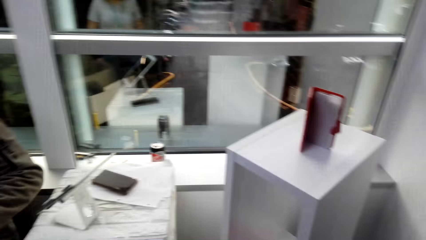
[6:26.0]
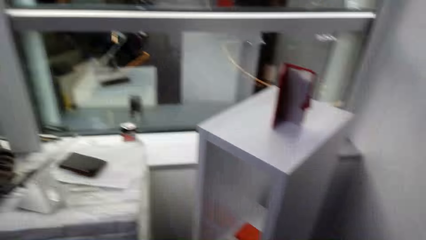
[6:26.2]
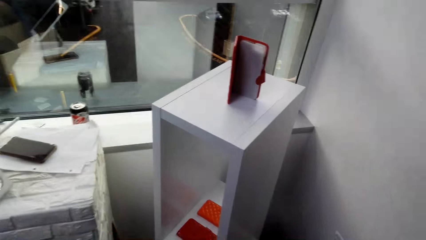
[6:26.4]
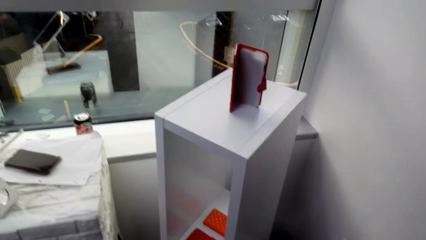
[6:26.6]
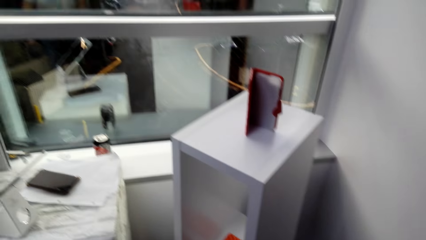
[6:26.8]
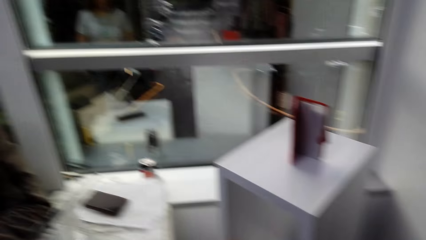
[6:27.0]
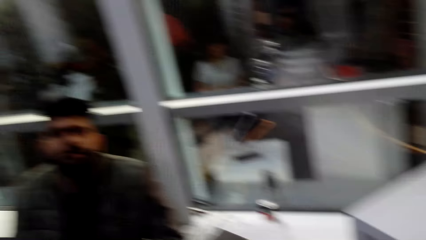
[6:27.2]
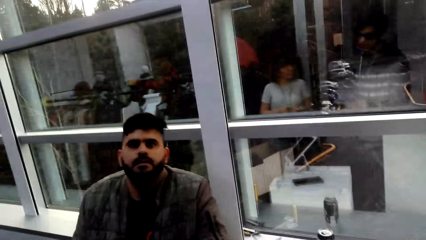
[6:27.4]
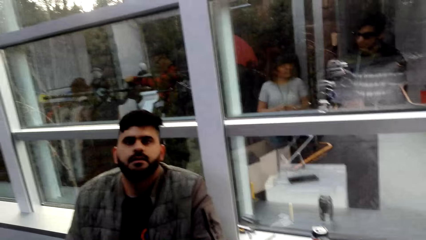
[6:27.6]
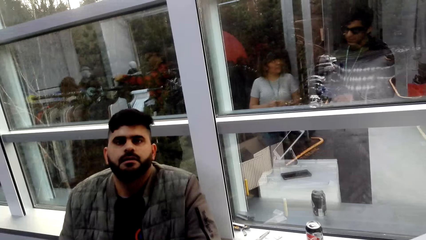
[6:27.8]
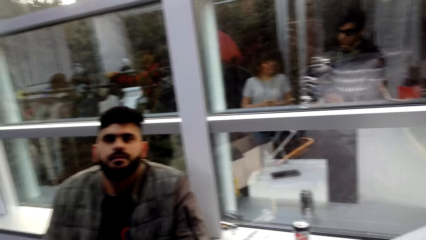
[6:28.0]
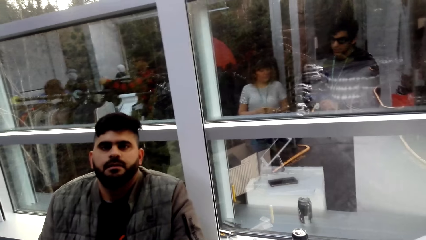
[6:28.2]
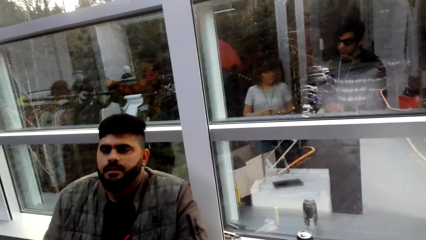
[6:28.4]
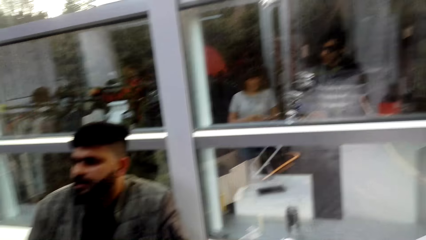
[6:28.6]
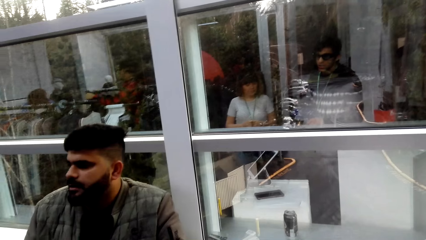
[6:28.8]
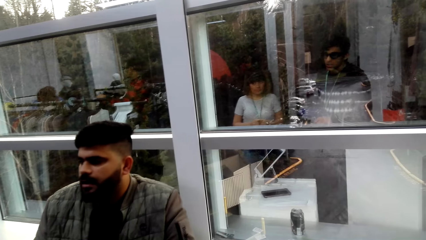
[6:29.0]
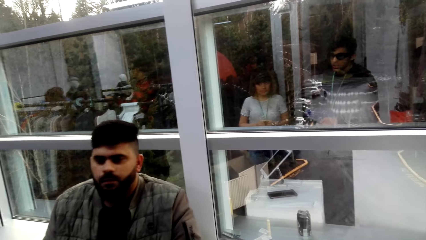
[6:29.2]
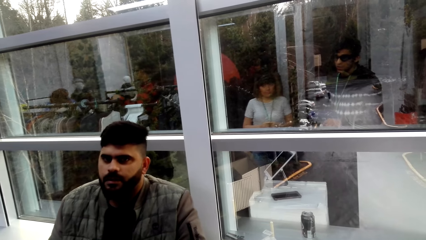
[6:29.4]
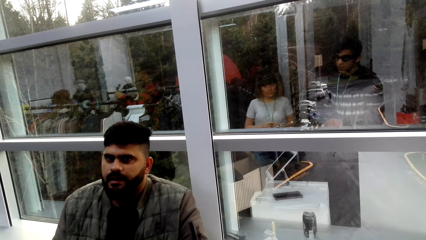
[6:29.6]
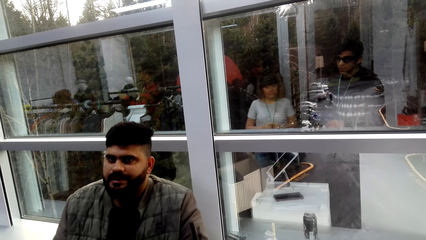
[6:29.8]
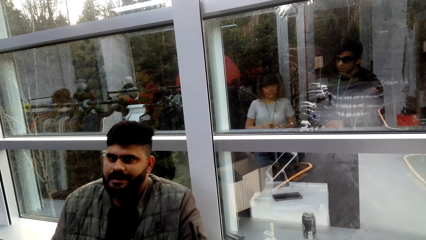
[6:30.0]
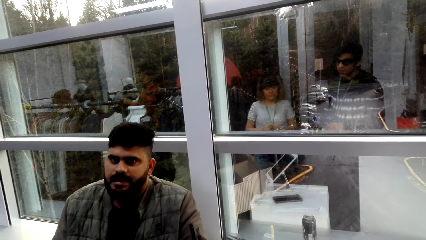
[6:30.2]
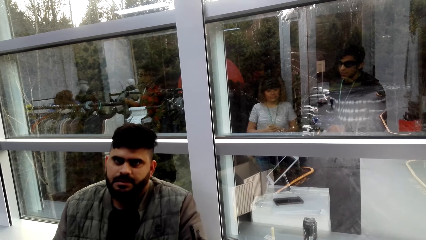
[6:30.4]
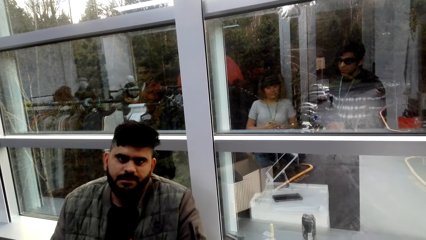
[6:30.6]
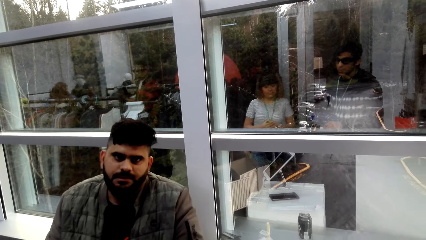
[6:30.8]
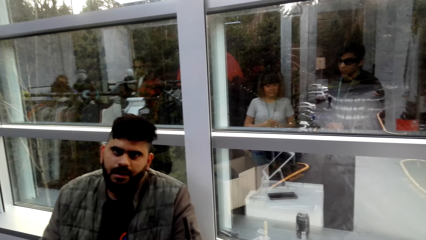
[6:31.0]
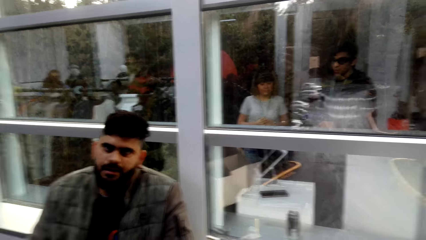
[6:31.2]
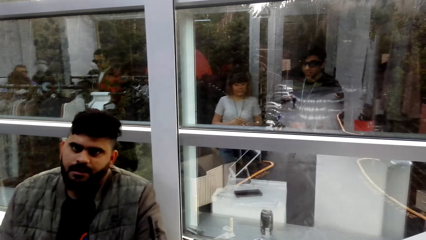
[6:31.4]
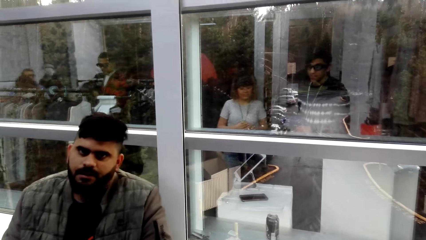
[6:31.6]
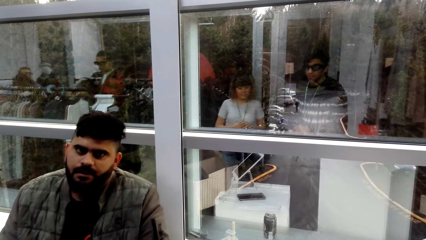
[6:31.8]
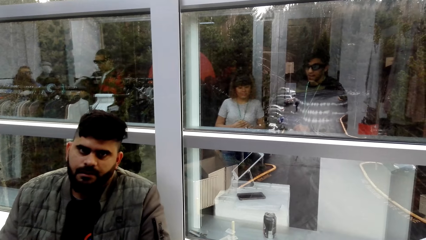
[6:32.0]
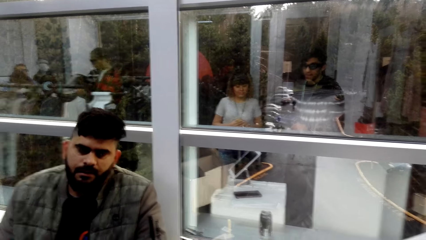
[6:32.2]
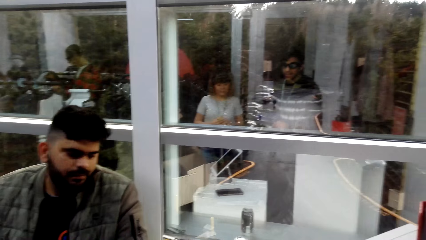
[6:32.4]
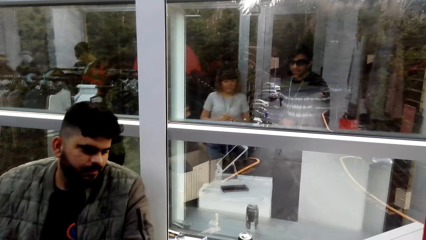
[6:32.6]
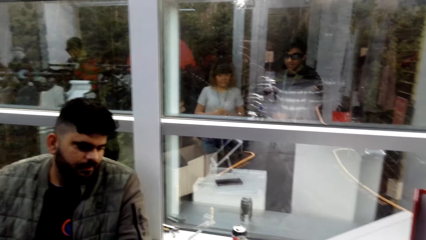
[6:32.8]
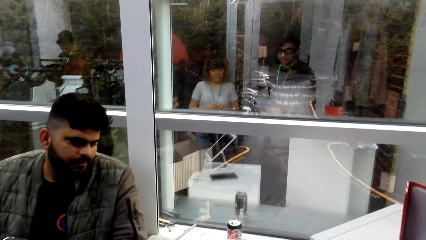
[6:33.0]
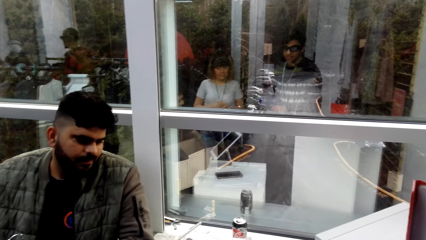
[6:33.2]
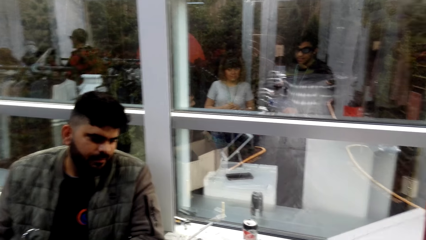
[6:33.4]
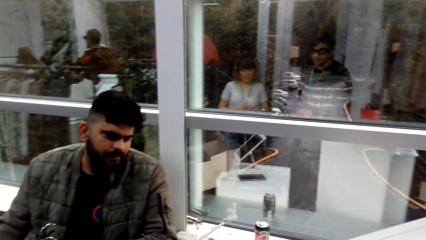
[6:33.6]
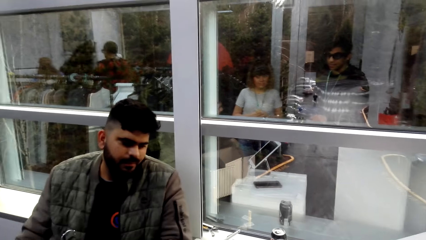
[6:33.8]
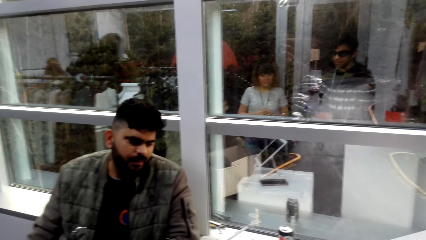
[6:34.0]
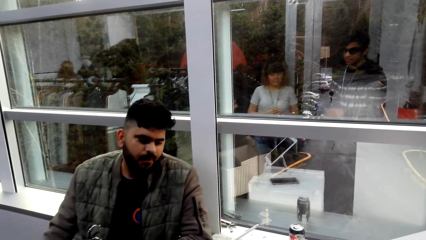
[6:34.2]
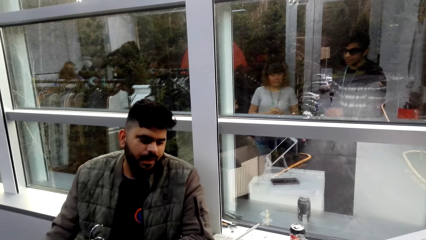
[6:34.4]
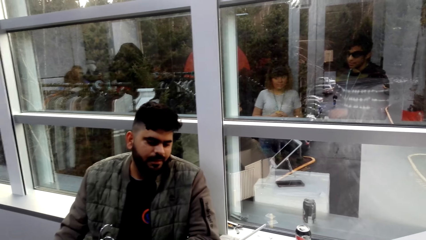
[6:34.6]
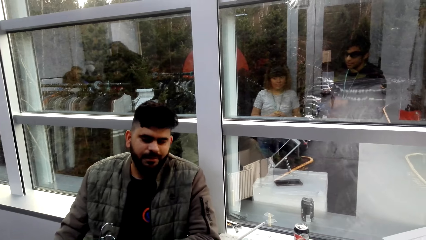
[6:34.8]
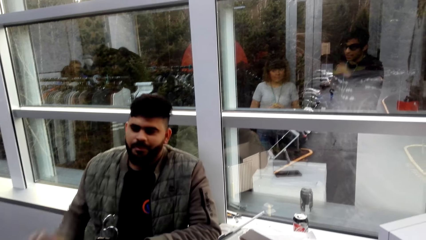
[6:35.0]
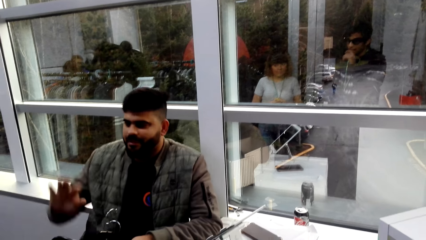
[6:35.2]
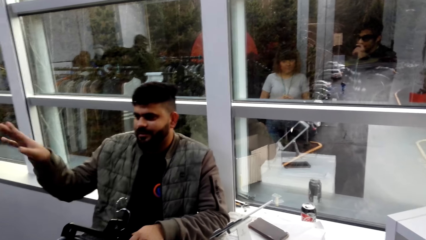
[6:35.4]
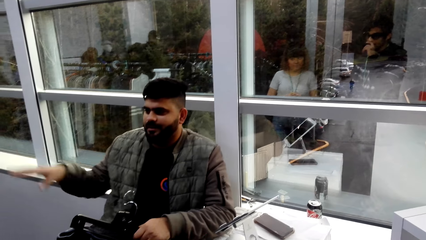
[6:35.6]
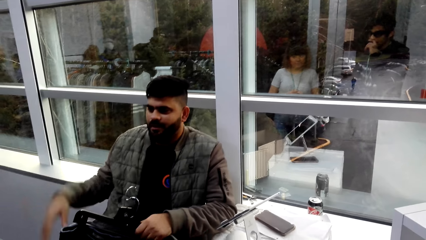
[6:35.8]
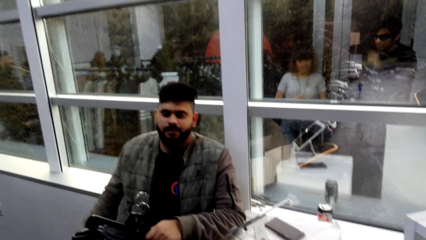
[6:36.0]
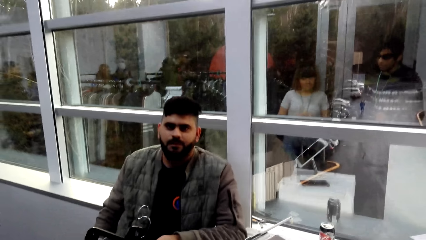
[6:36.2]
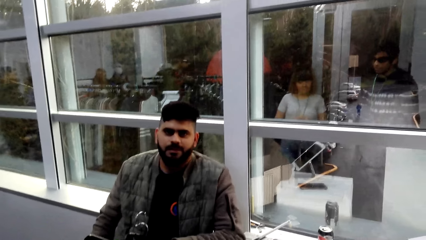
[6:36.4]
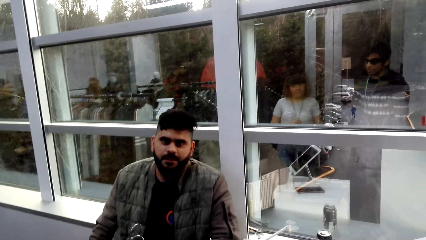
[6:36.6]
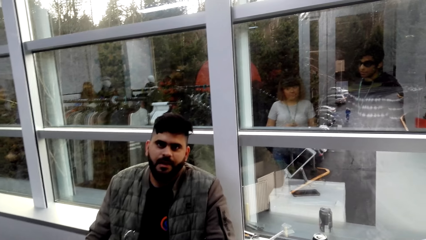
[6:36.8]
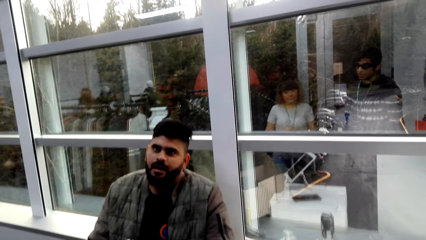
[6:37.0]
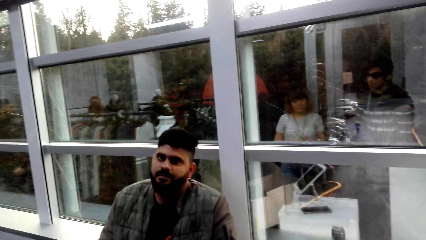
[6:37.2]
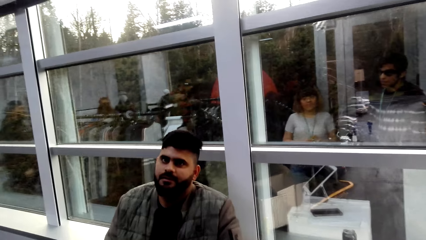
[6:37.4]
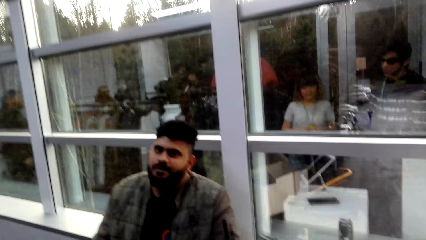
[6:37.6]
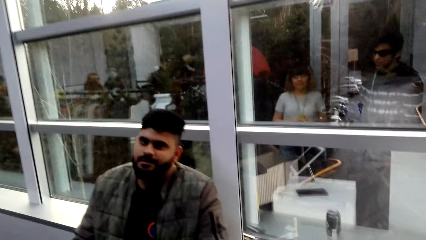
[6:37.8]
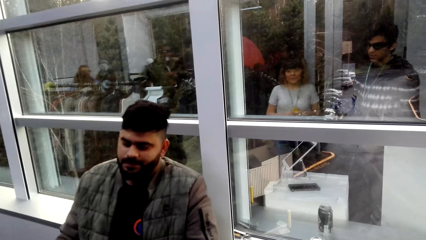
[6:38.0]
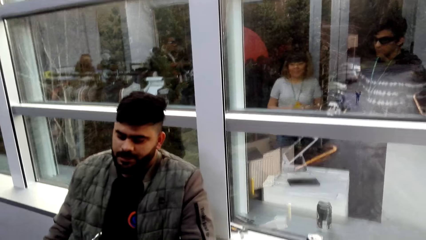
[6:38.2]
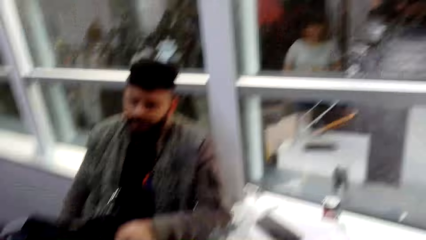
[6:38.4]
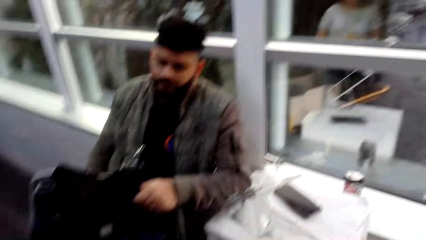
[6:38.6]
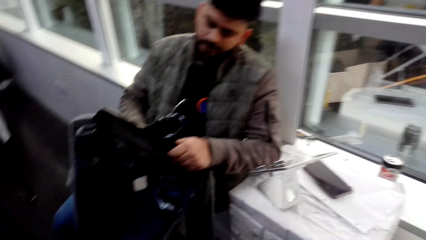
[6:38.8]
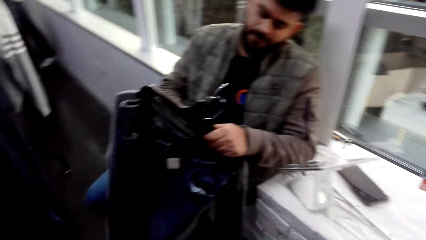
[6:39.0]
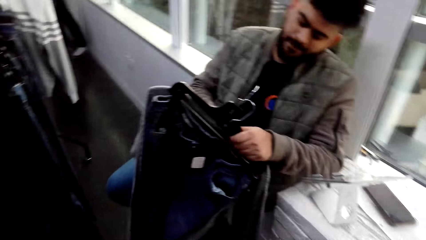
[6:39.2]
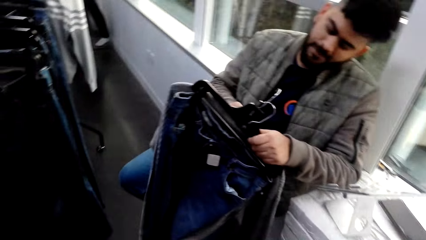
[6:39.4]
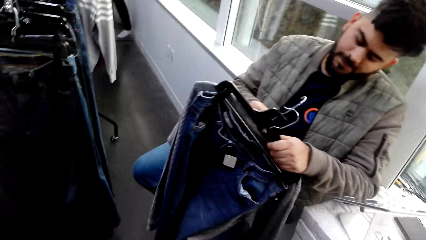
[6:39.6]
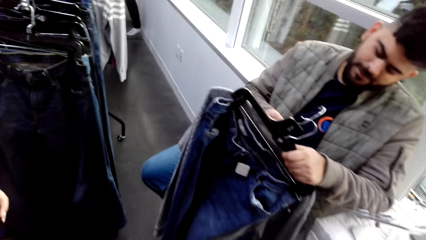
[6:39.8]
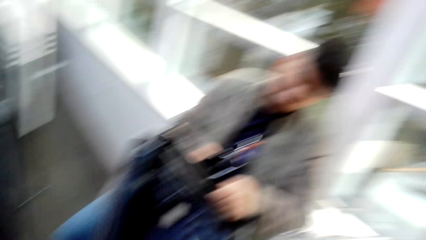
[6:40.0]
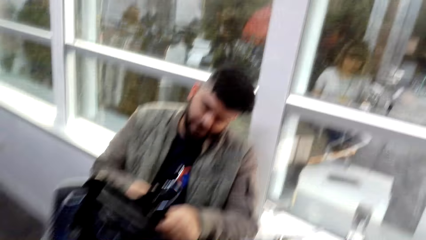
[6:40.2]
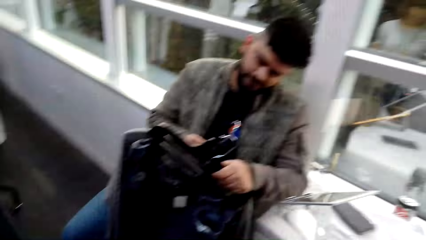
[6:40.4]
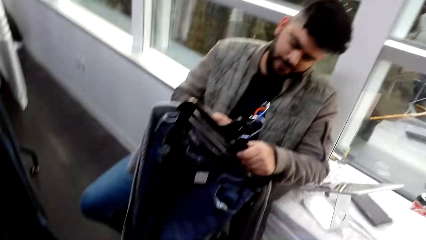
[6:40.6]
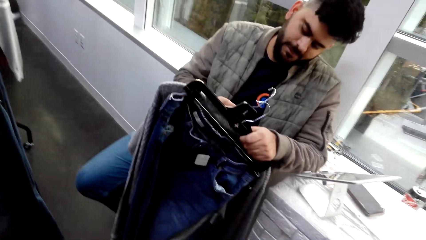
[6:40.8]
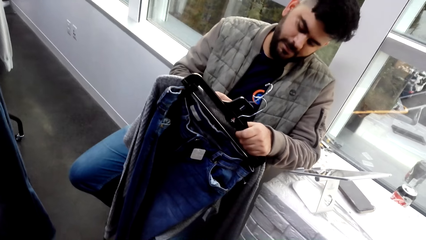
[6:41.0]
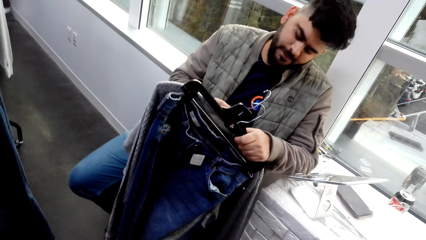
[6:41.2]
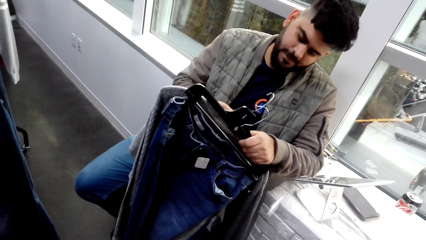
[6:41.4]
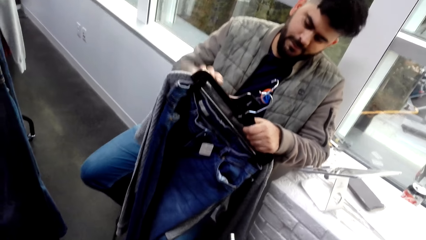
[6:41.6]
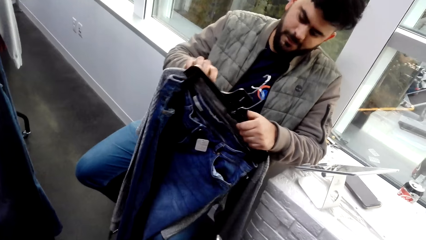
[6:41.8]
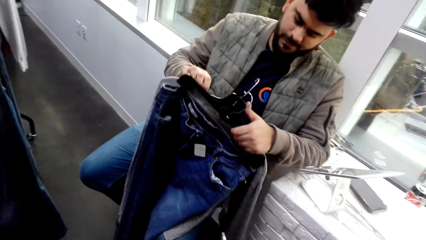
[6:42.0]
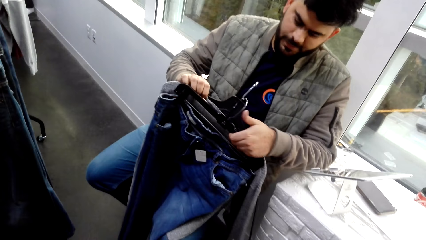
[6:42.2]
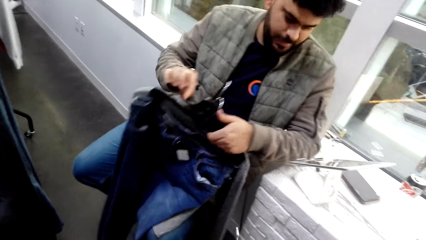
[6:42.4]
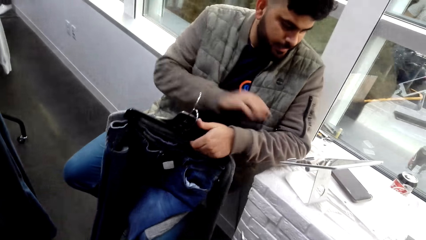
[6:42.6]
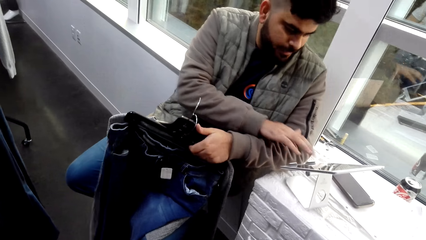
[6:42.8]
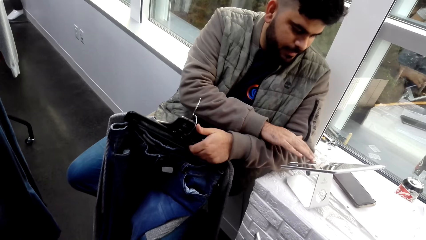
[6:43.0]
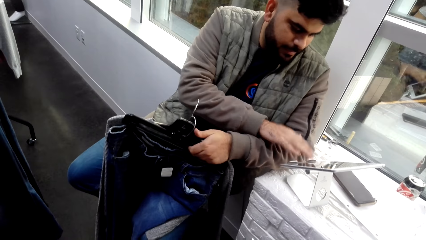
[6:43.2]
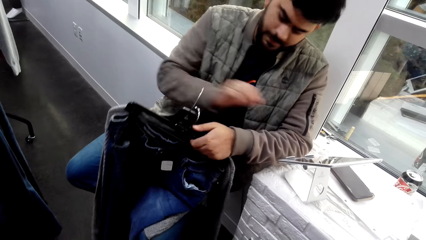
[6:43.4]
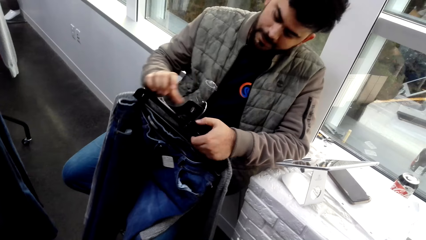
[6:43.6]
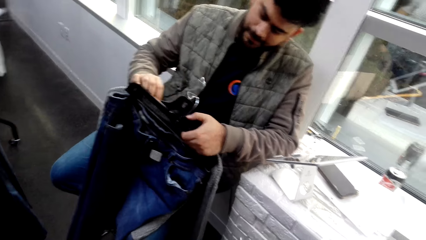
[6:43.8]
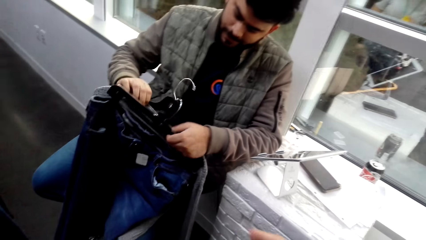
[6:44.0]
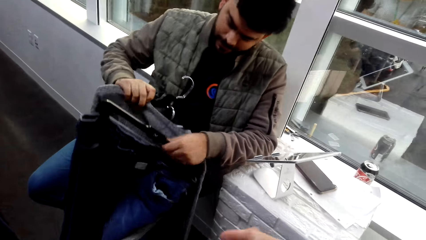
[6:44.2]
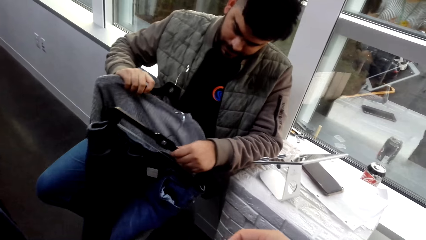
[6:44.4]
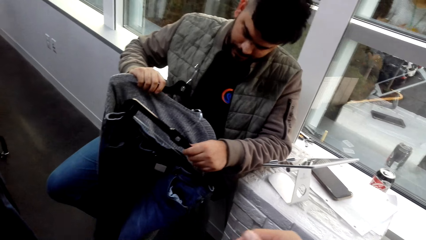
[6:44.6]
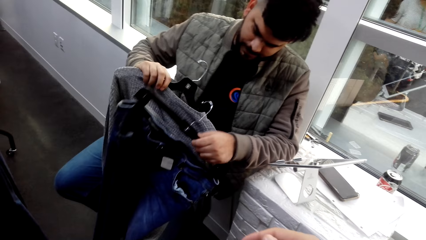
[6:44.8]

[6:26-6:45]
The camera wearer talks to a cashier. The cashier gestures with a hand, adjusts the clothes, and operates the cashier machine.
